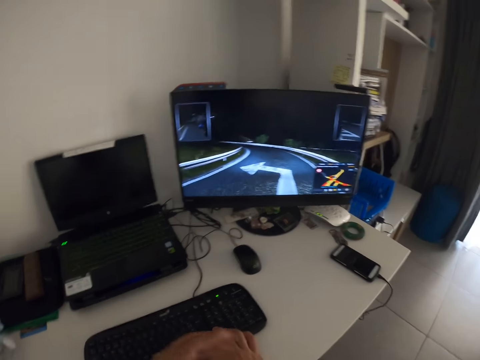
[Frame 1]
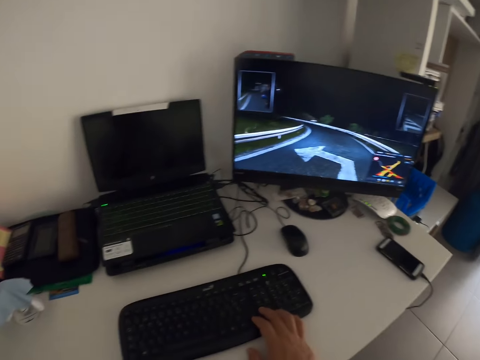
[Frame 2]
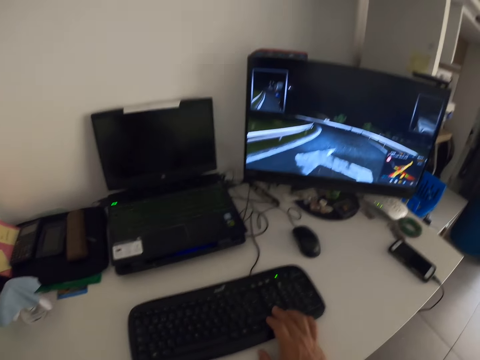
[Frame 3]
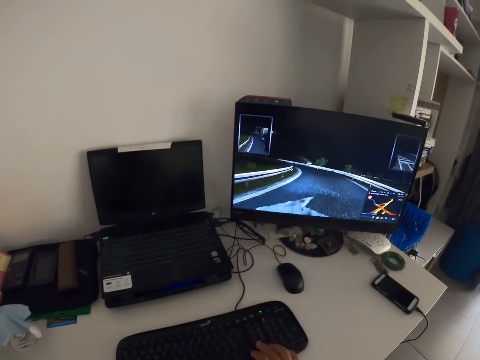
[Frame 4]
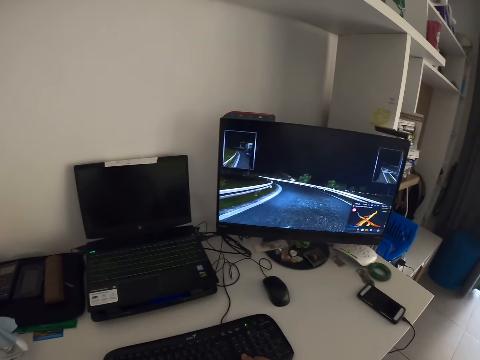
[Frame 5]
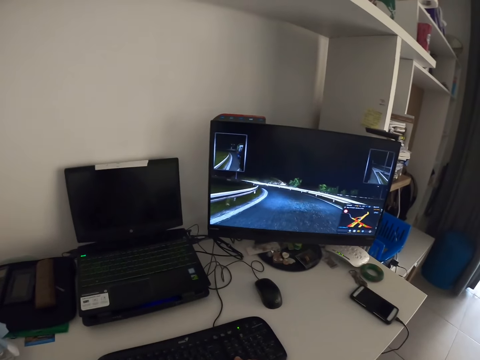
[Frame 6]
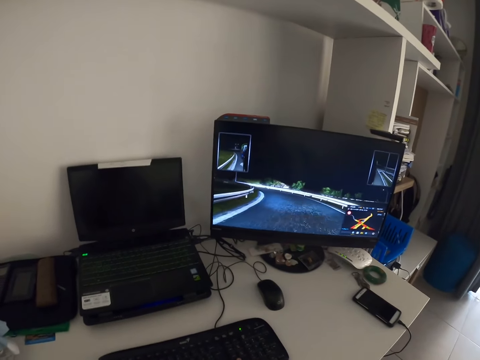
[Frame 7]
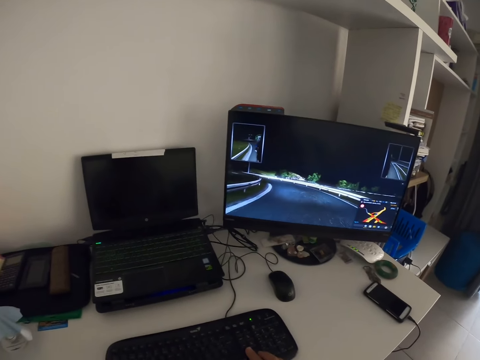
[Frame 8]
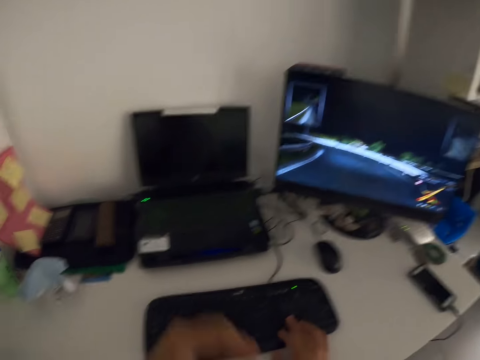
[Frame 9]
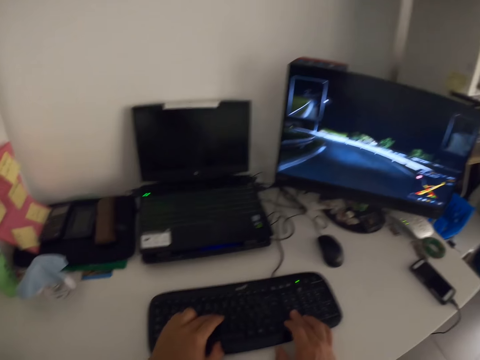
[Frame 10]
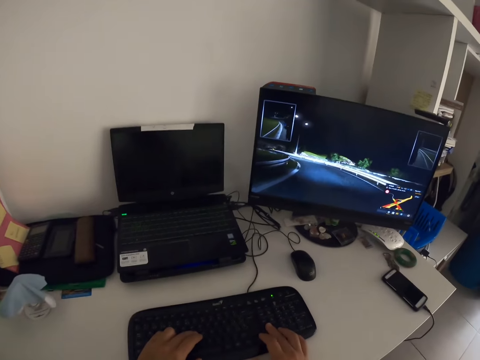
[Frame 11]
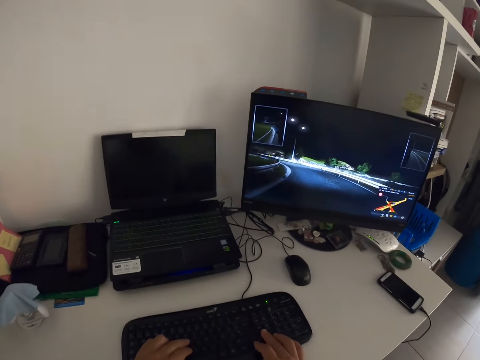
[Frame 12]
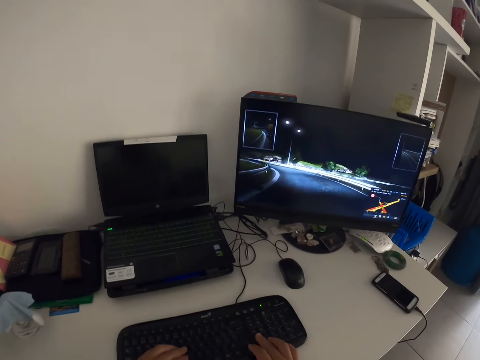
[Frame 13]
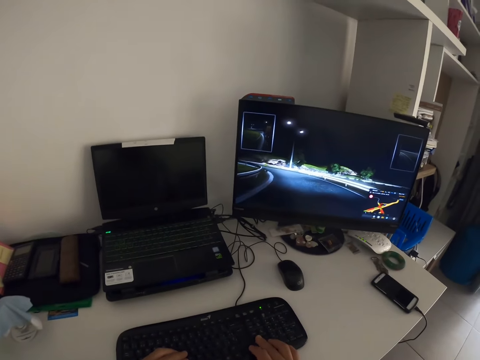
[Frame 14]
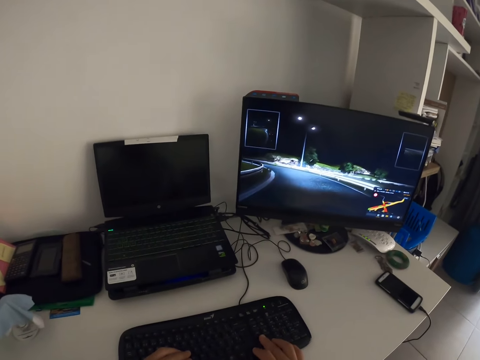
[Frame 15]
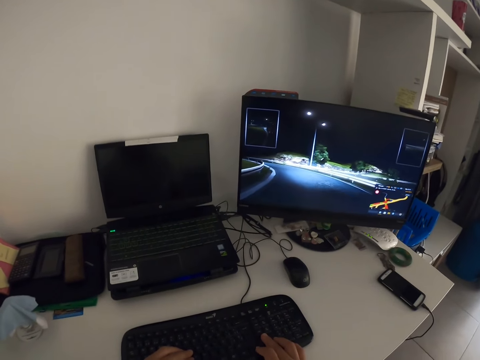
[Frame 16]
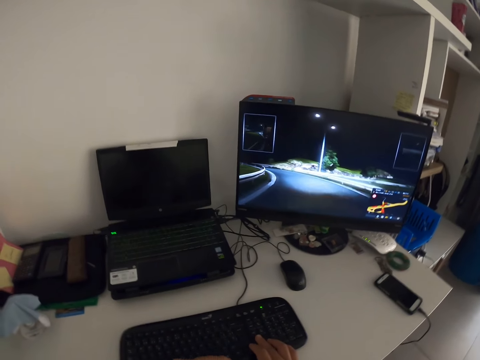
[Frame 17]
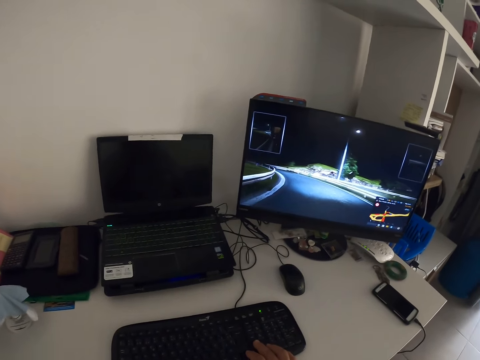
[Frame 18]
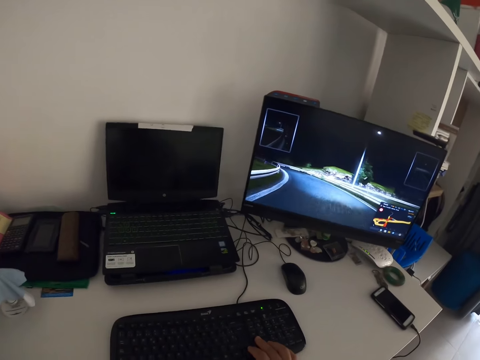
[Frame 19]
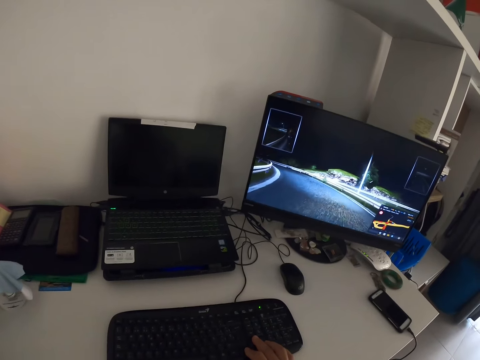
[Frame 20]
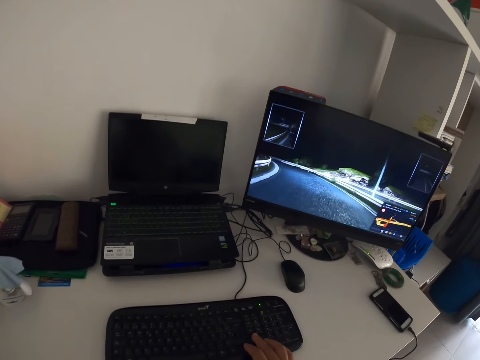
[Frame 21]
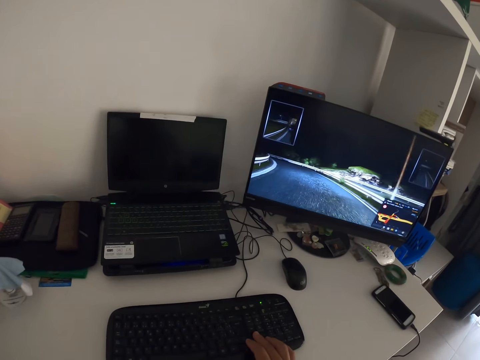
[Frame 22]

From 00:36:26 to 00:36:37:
The camera wearer plays a video game. They control the game from the keyboard.

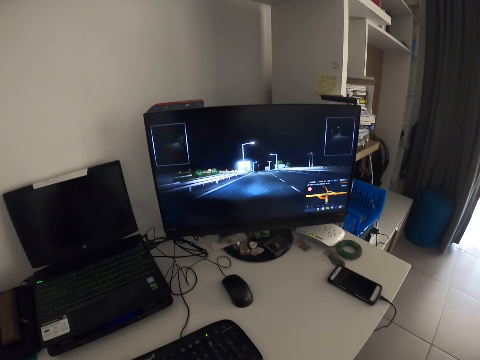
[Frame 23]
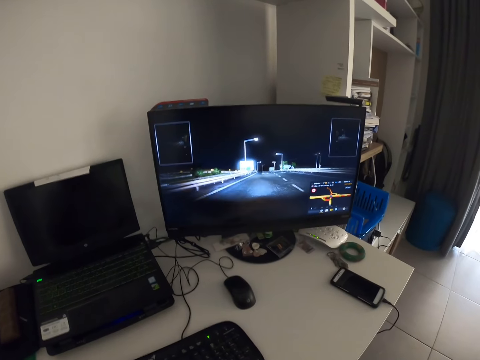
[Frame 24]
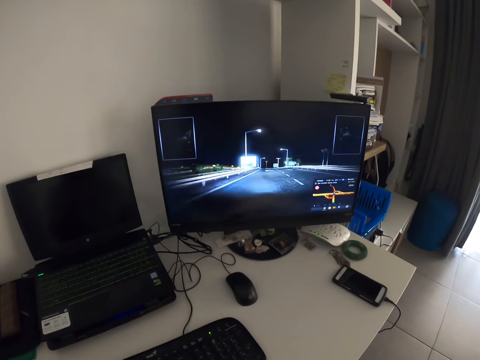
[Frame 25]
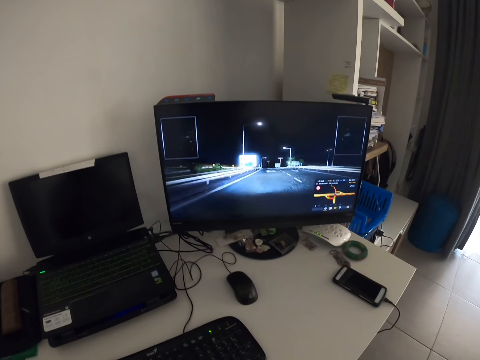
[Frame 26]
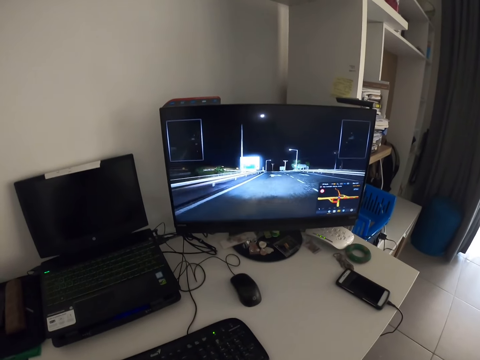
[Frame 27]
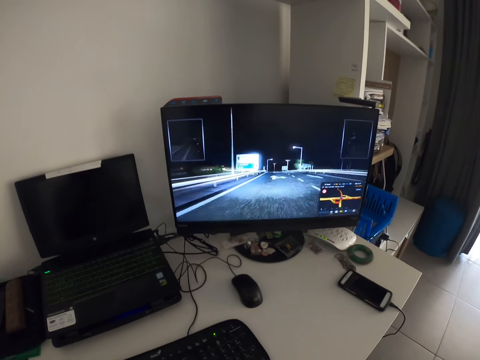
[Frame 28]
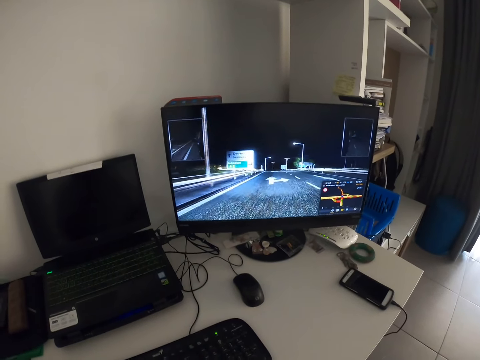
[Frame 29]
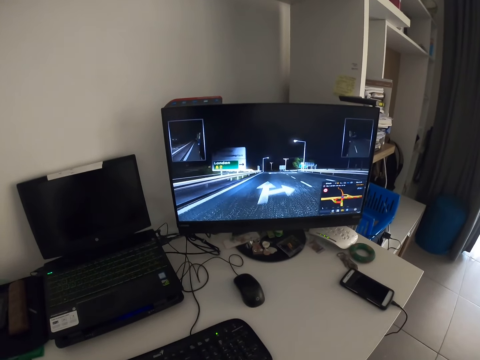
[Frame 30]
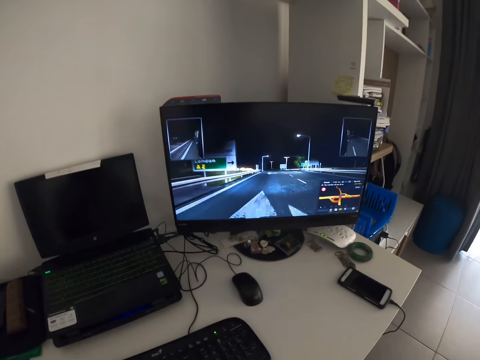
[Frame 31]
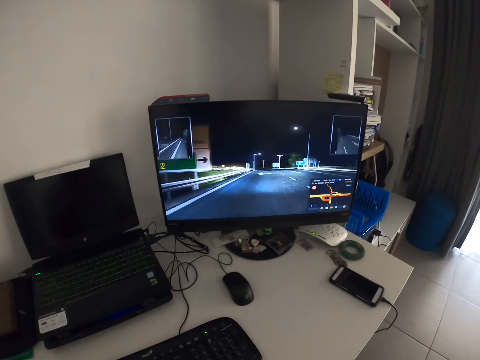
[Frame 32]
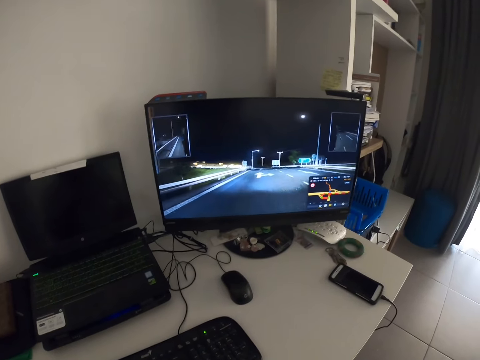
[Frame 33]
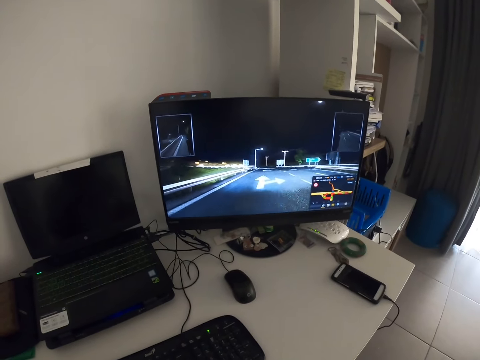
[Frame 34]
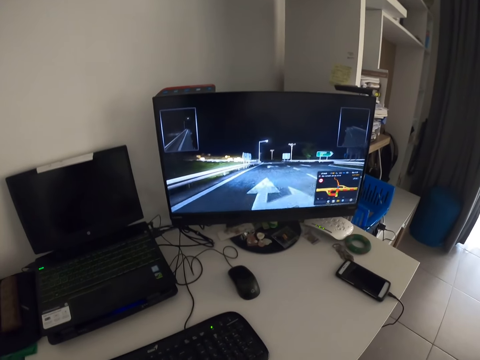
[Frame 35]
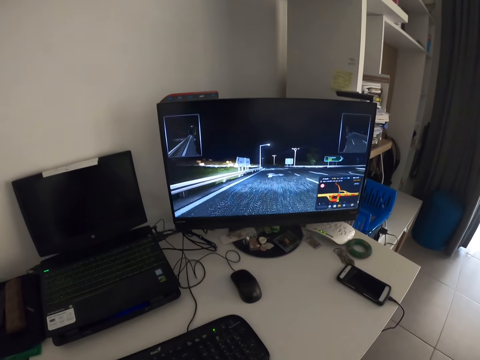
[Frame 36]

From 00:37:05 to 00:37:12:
The camera wearer plays a video game.

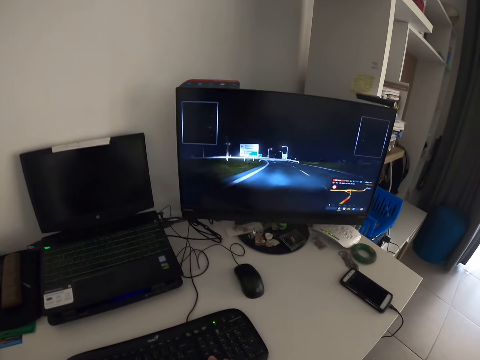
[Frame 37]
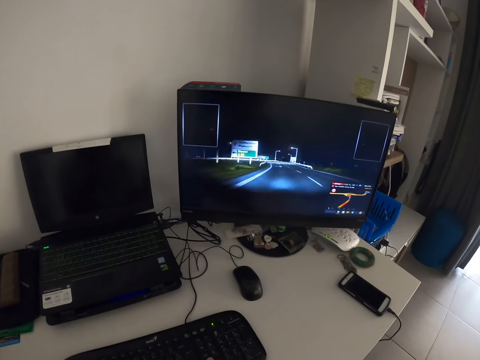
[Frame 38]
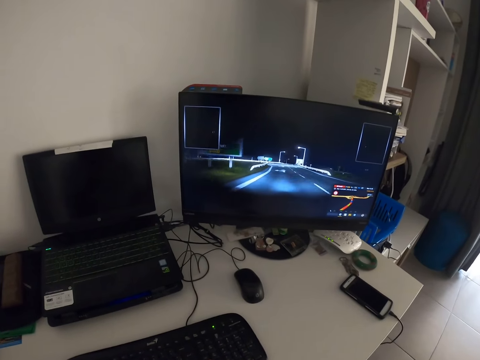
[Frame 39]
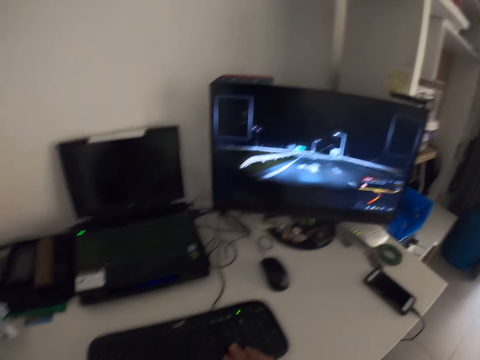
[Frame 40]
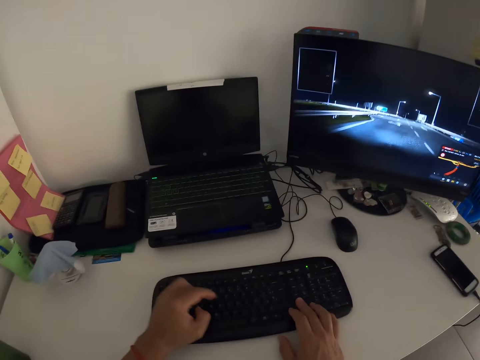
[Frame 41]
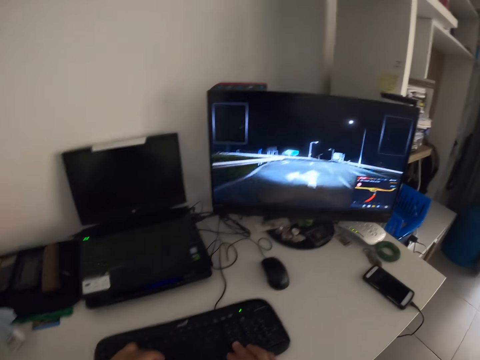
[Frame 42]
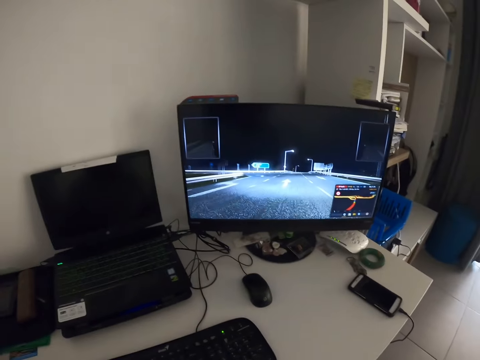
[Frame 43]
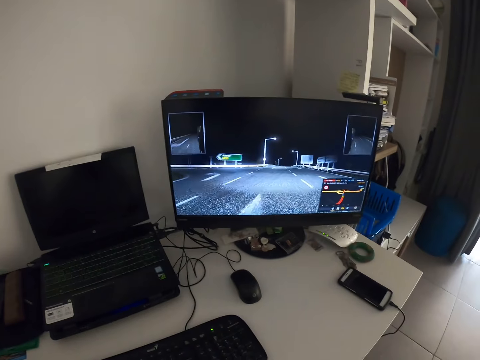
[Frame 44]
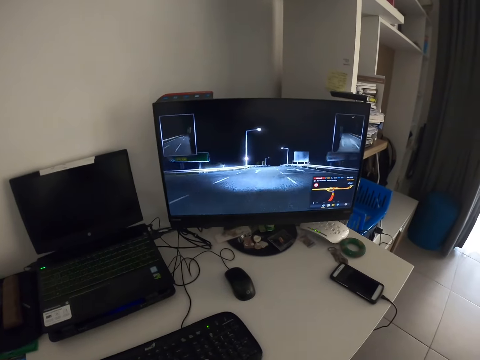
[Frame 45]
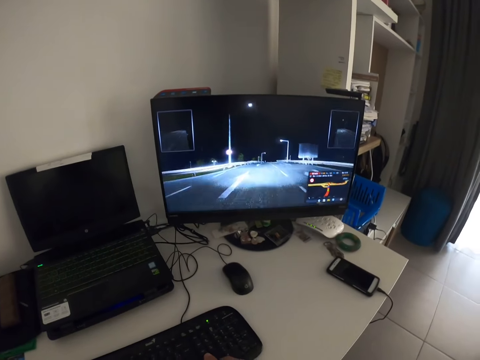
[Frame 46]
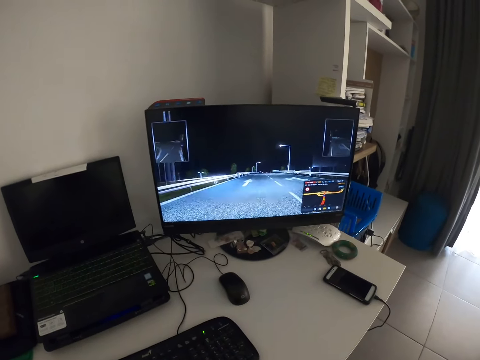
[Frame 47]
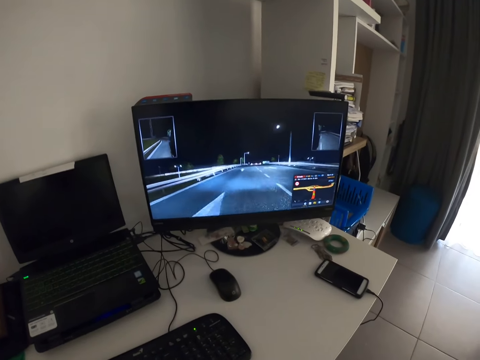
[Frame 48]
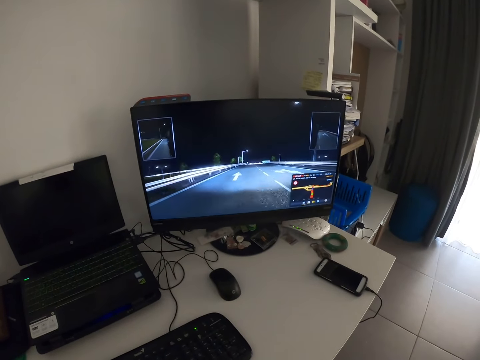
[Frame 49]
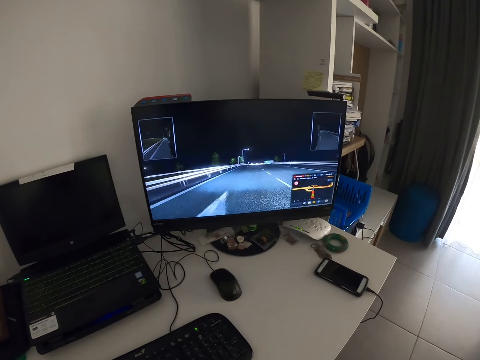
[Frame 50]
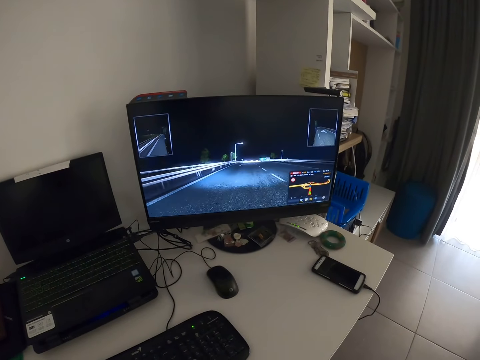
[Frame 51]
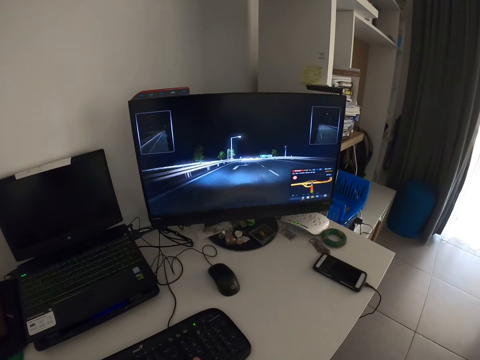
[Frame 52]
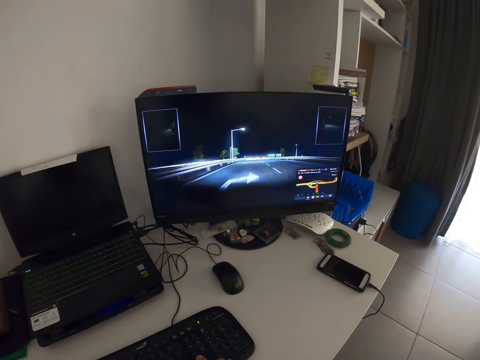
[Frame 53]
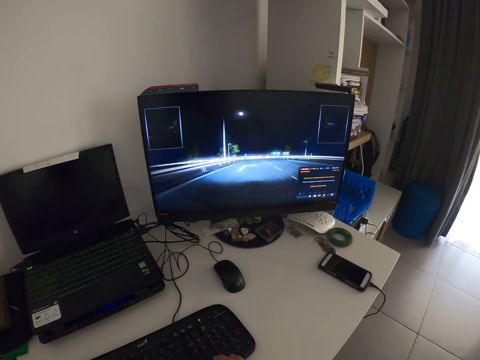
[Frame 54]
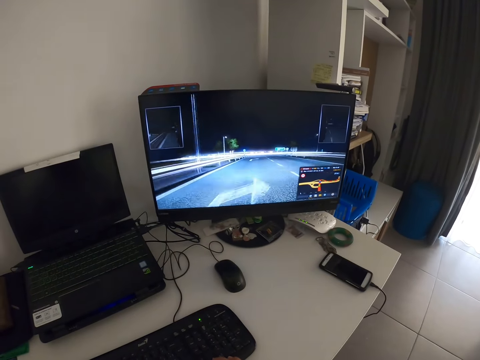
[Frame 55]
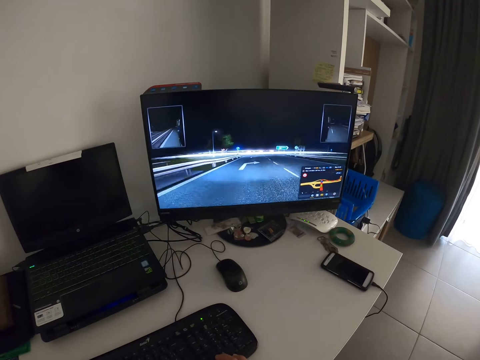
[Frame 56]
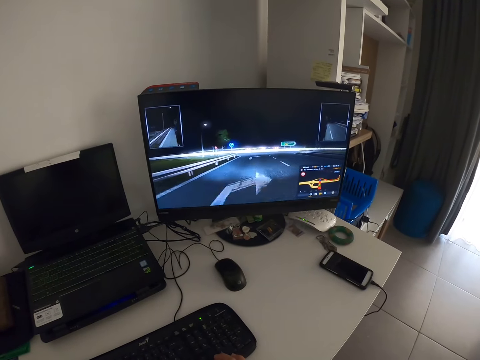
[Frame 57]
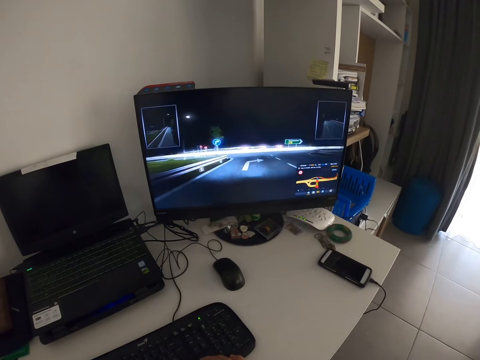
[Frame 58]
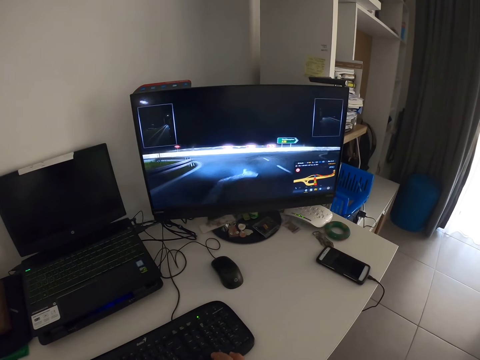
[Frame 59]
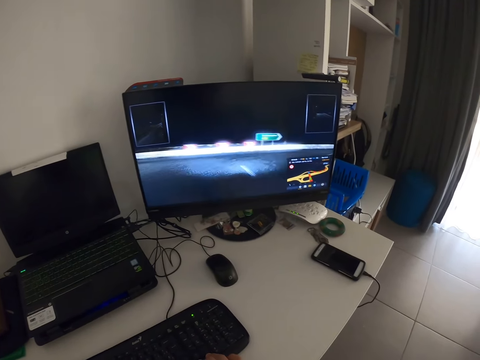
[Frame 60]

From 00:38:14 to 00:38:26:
The camera wearer puts a hand on the keyboard. They play a video game.
